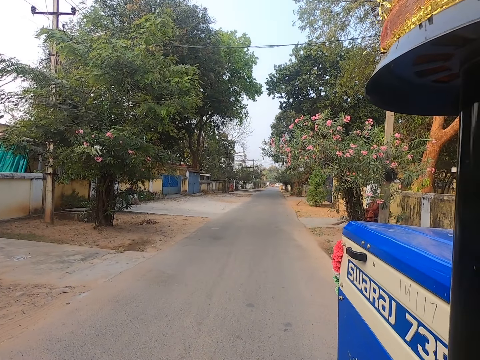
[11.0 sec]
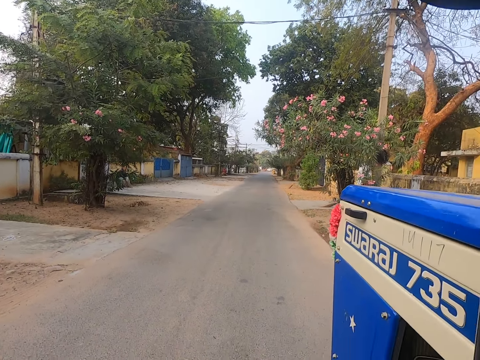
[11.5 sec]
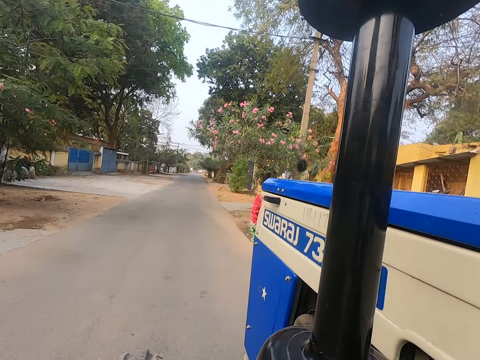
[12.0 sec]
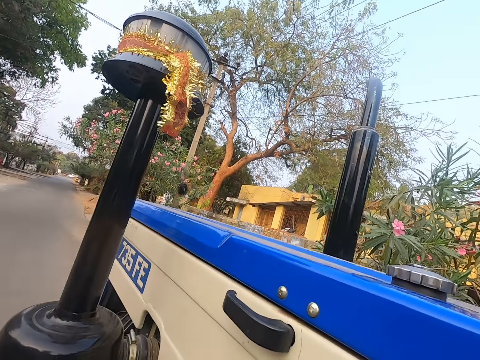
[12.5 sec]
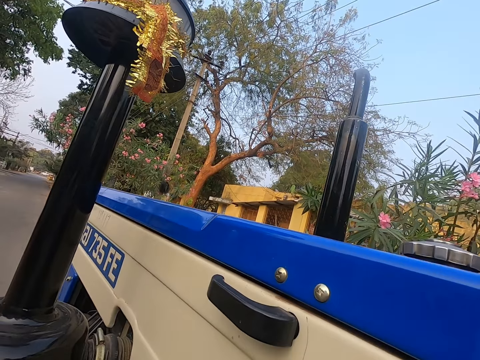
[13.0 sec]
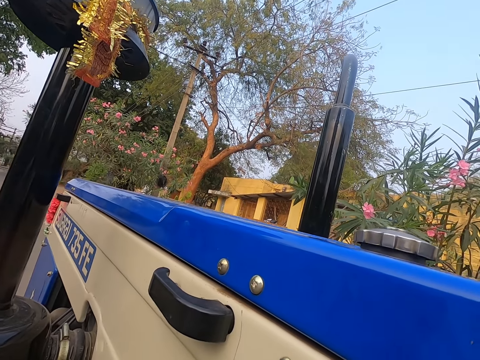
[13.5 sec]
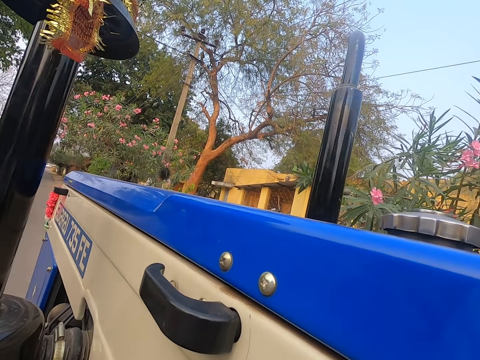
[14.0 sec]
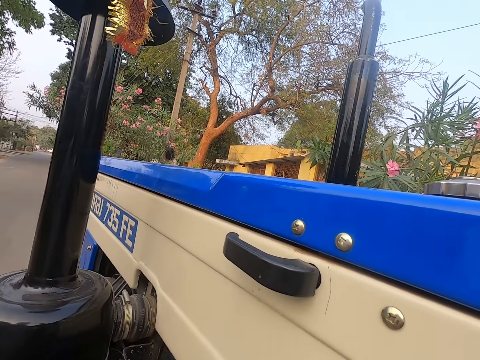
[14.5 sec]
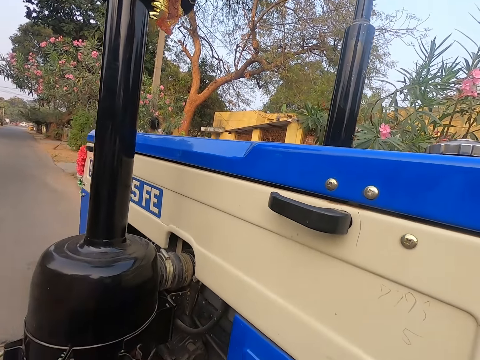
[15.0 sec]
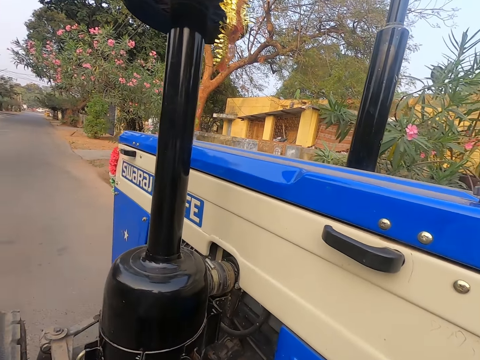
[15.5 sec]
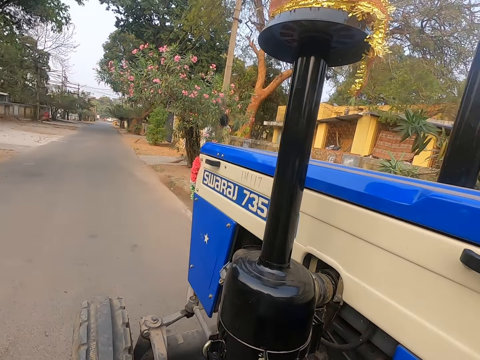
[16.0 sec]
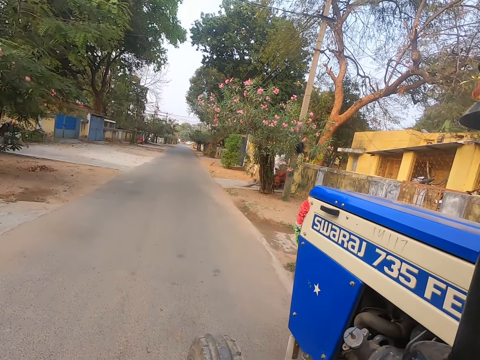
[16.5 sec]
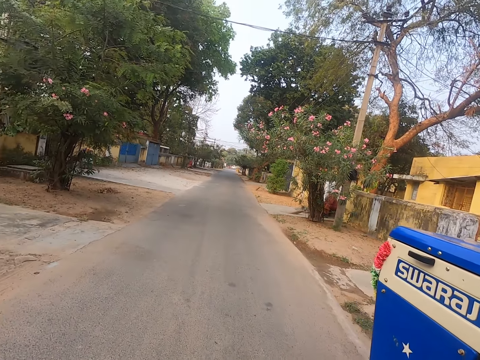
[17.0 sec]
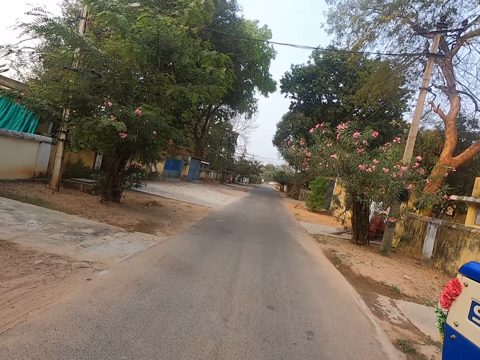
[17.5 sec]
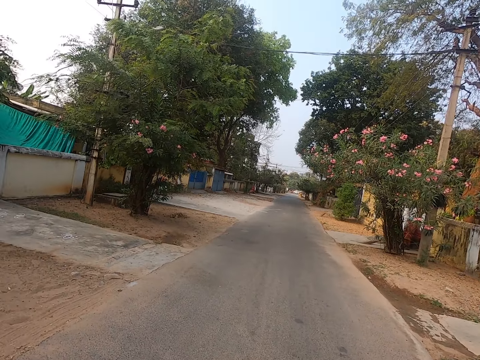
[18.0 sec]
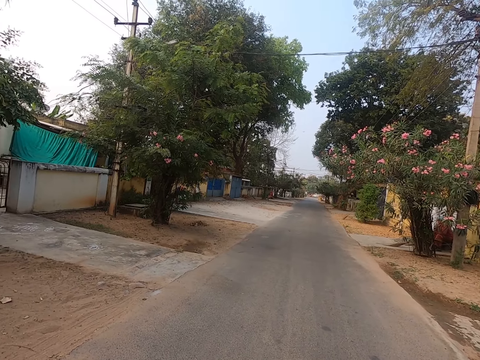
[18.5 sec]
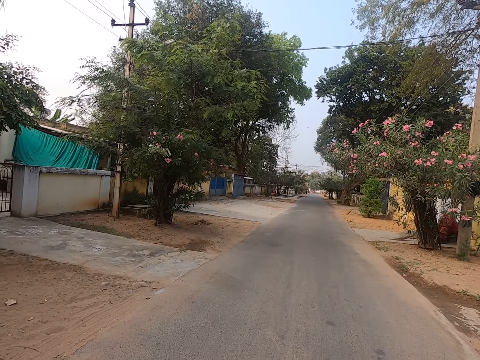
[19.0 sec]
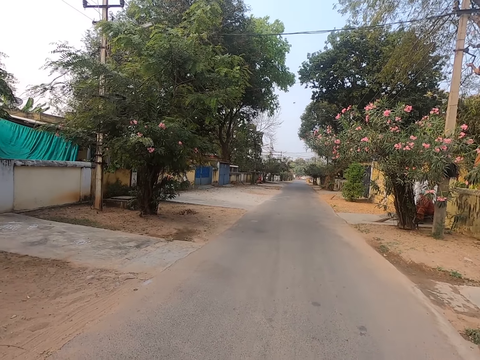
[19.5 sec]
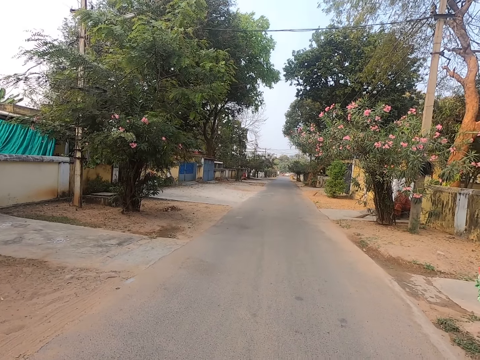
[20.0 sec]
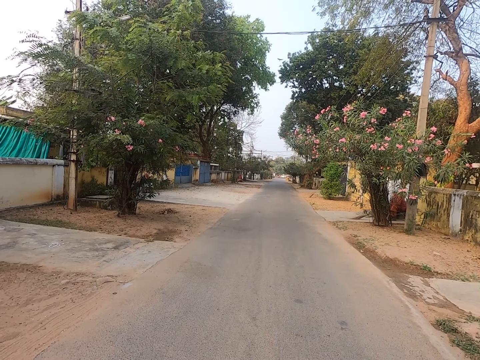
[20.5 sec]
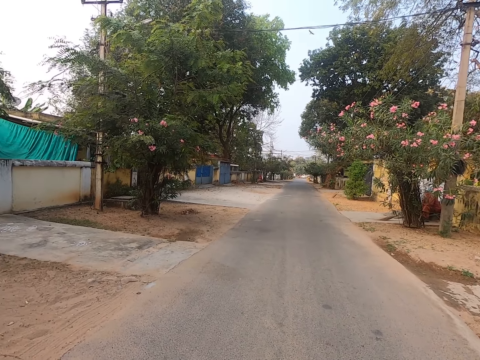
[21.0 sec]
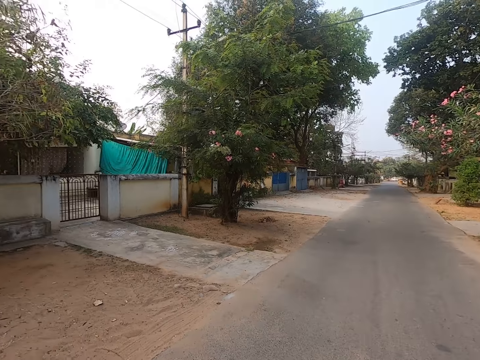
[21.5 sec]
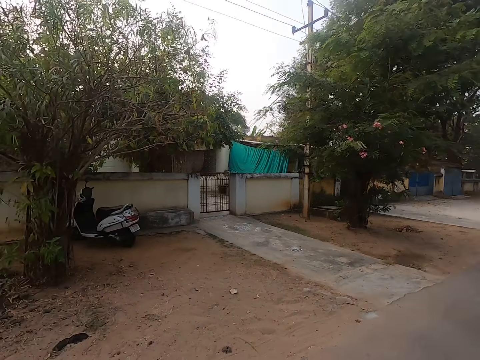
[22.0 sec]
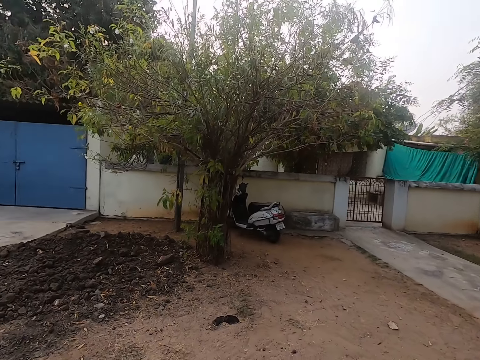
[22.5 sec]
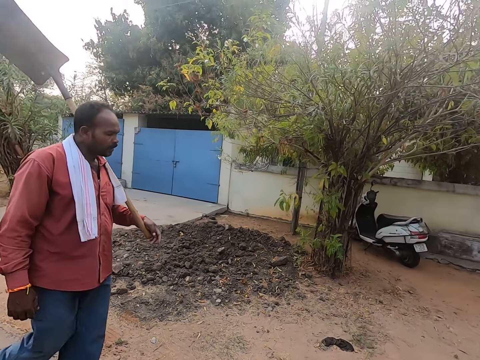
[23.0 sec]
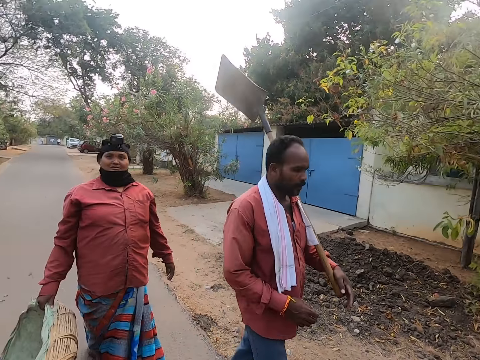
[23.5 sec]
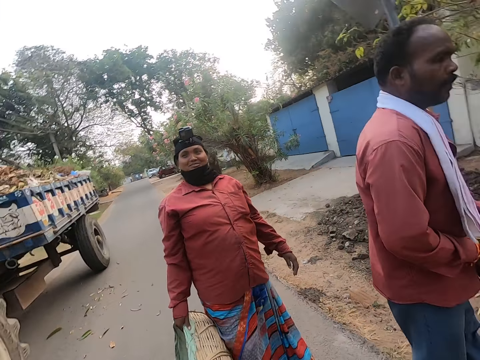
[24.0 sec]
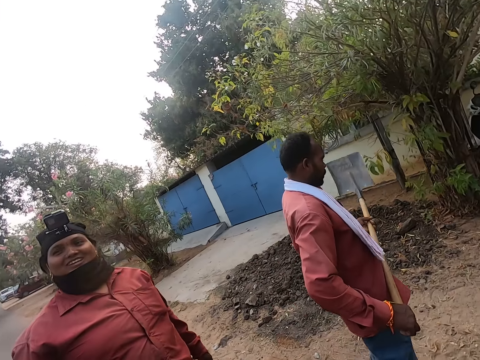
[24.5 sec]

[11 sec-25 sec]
The camera wearer moves. They look around. They move.

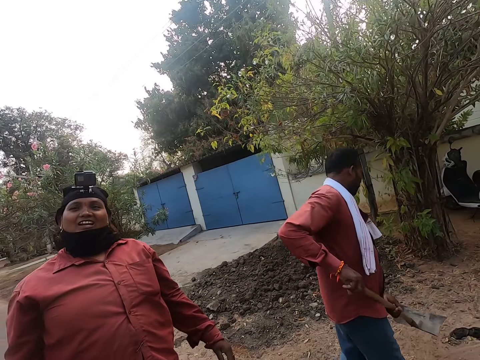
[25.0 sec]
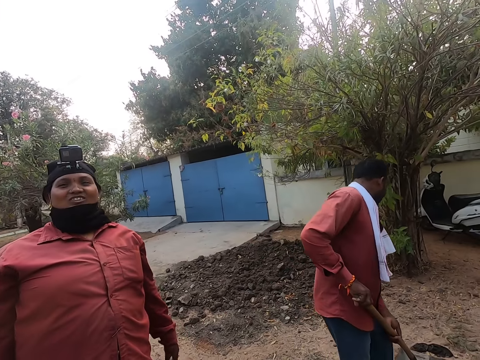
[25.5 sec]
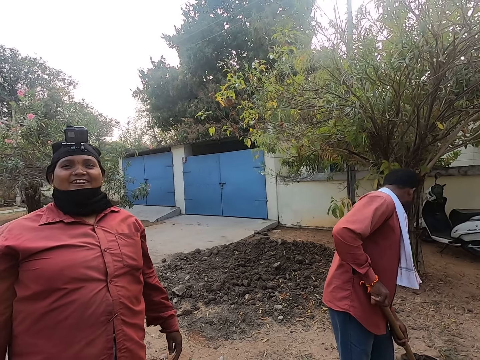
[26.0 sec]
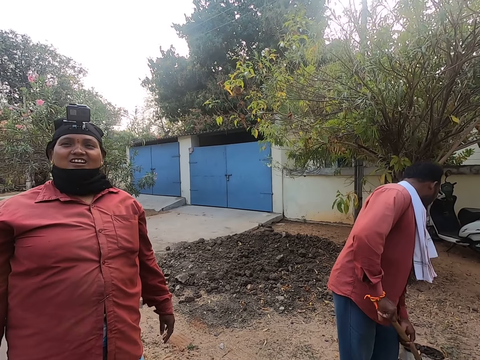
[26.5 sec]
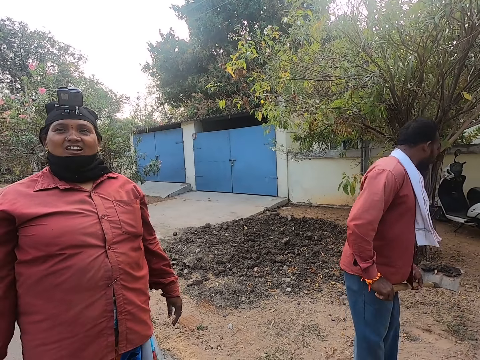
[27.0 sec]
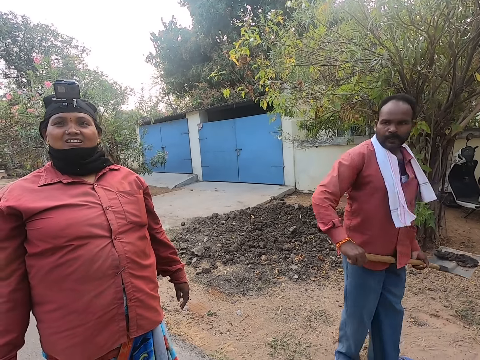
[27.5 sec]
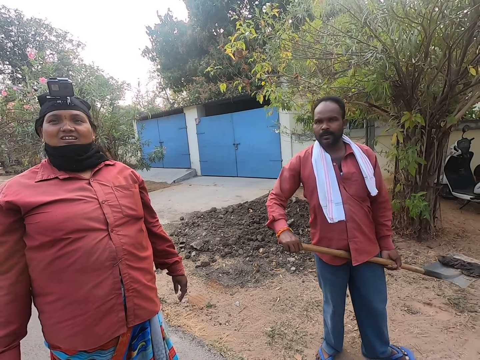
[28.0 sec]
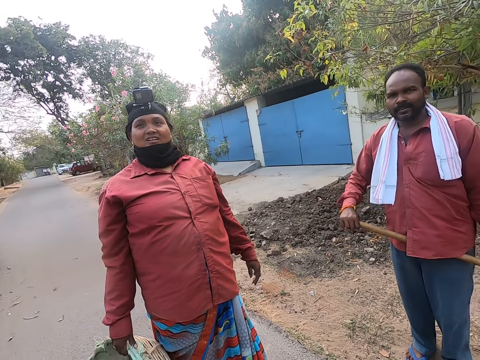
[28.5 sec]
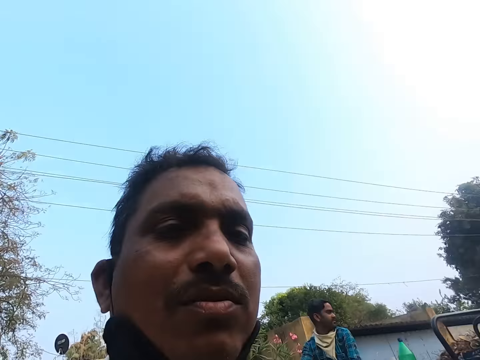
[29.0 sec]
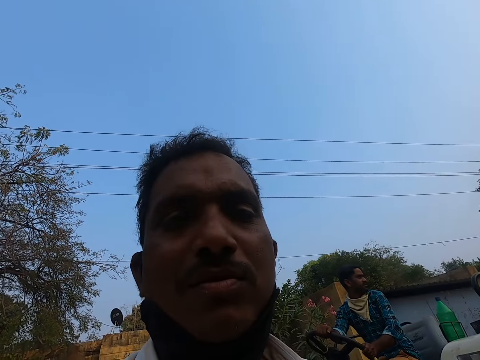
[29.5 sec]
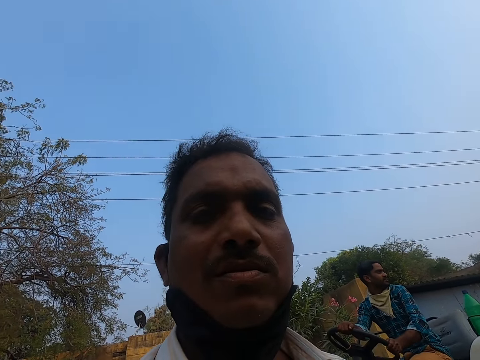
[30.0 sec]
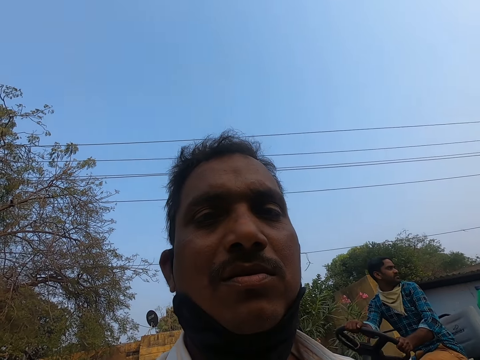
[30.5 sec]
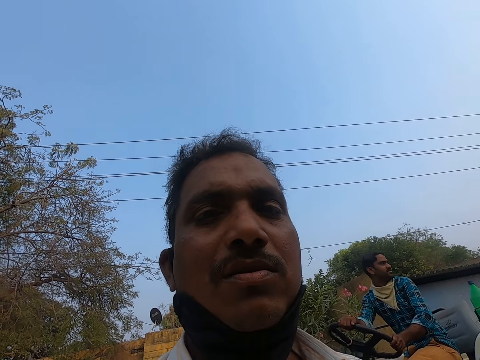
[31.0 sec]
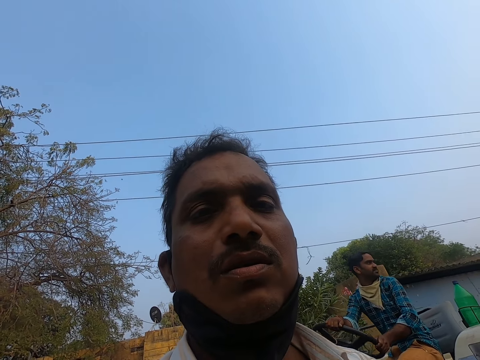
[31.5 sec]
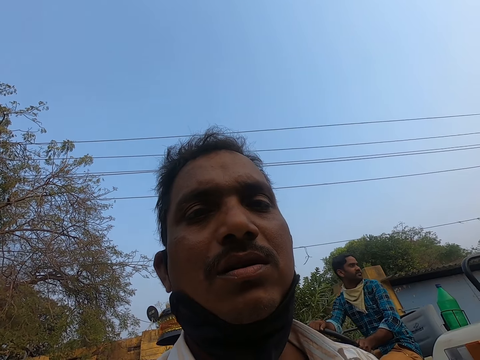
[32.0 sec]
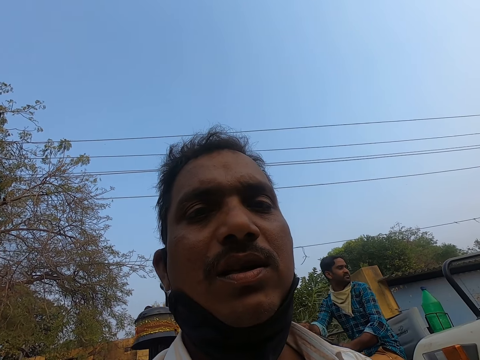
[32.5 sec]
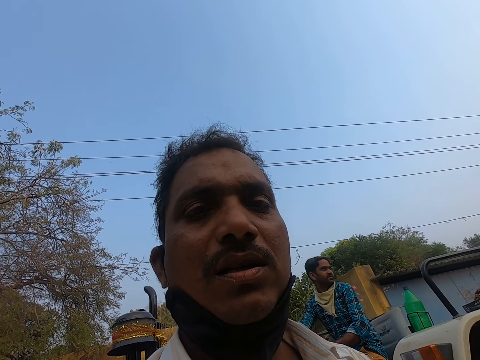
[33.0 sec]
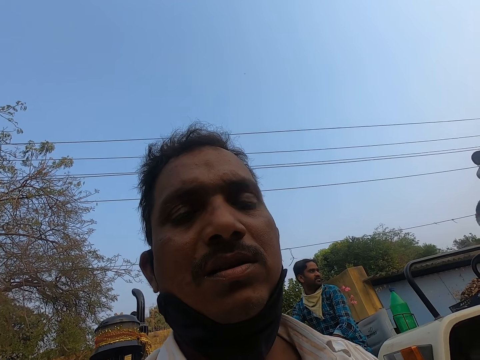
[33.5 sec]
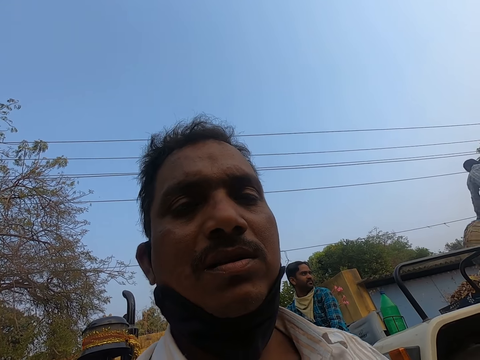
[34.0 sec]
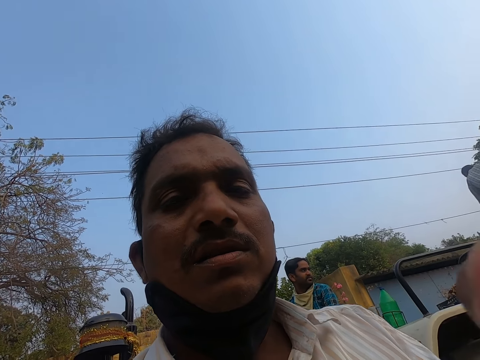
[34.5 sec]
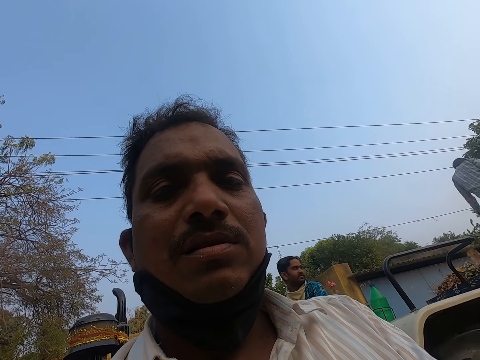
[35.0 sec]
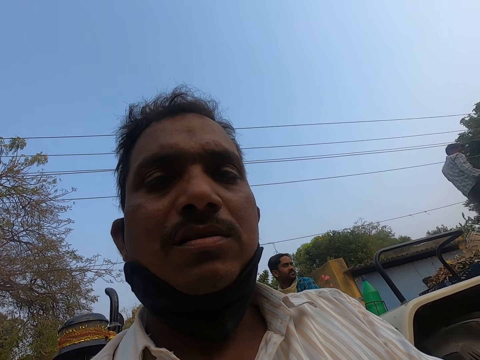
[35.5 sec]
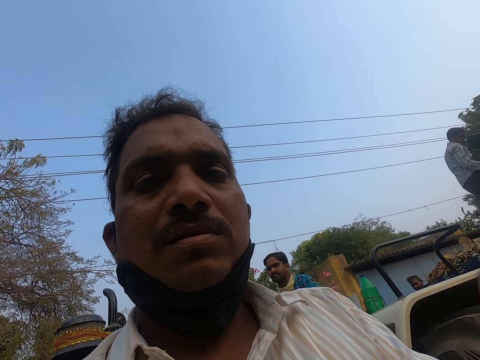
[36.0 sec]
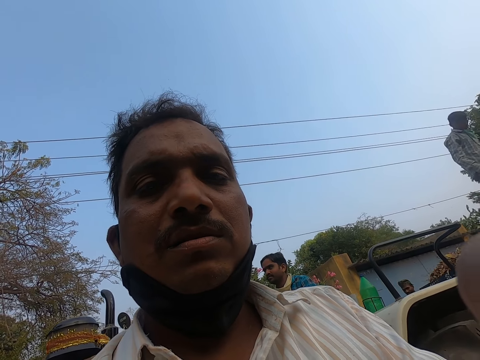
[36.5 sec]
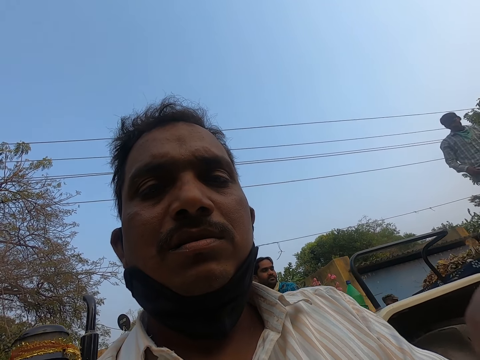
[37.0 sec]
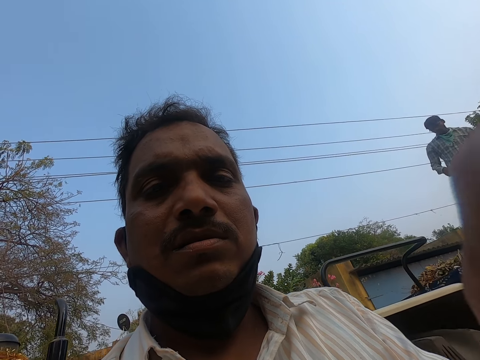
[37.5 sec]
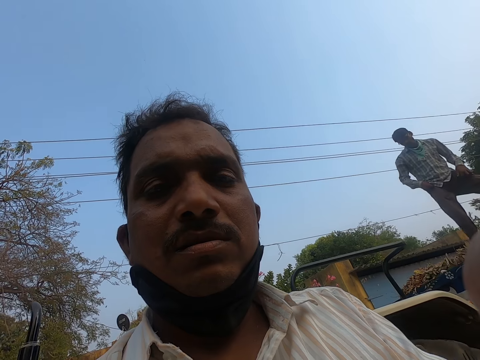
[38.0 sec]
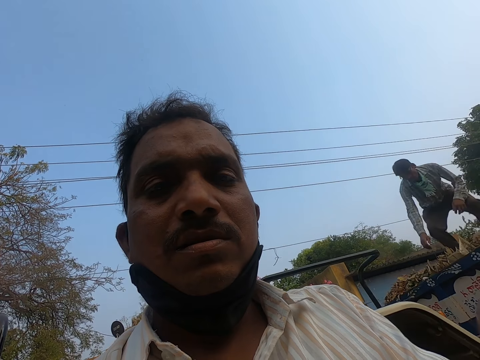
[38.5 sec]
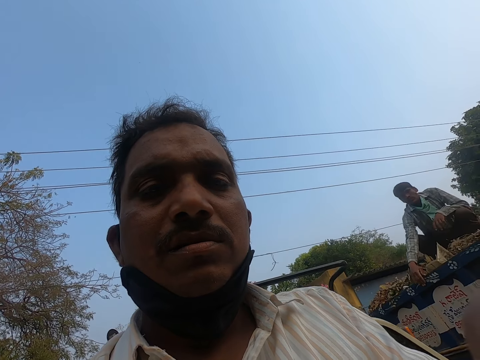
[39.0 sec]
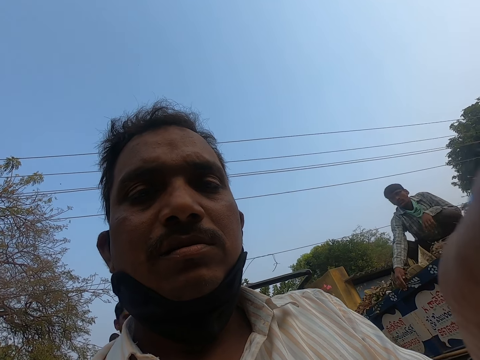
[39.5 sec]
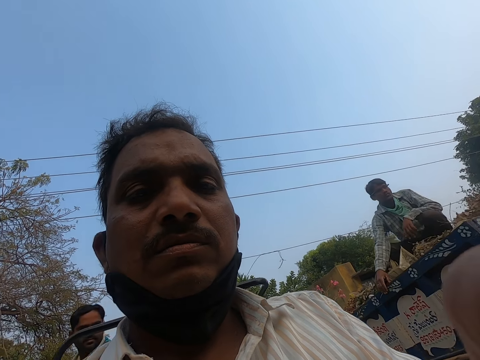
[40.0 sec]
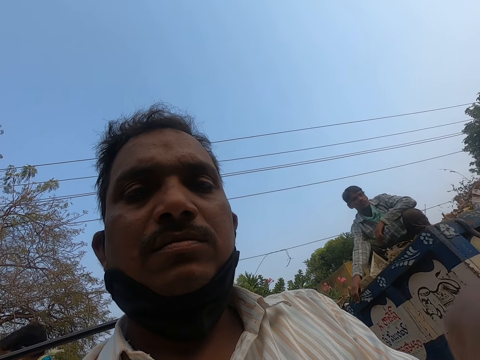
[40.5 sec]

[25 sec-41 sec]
A man talks to the camera wearer. Another man picks the soil with a spade. The first man talks to the camera wearer. The other man looks at the camera wearer. The camera wearer turns to a third man, records themselves, and looks at the third man. The third man converses and looks at the camera wearer.
